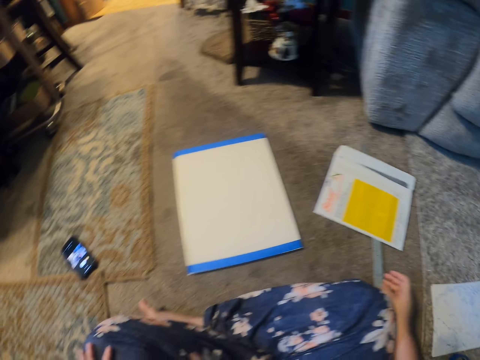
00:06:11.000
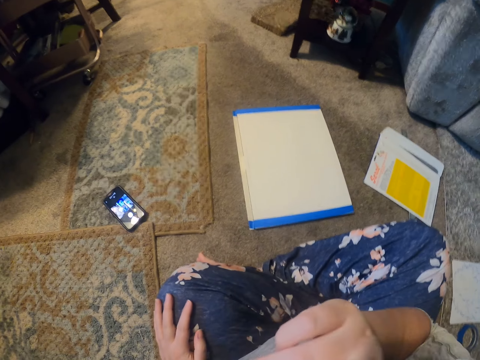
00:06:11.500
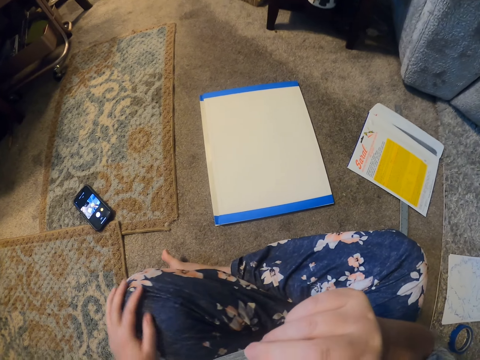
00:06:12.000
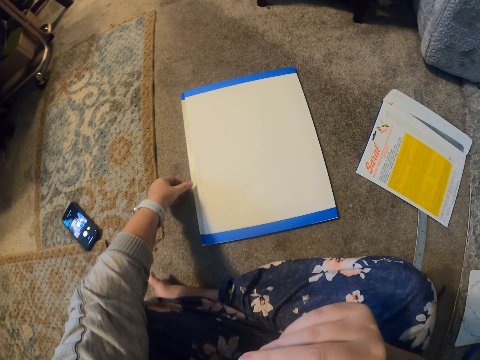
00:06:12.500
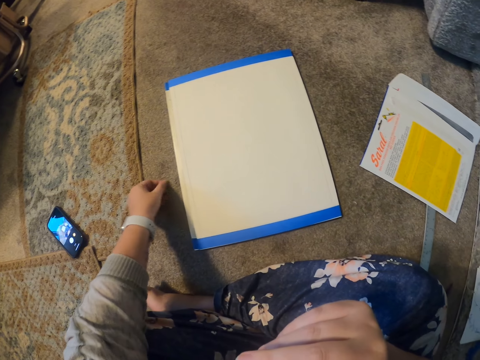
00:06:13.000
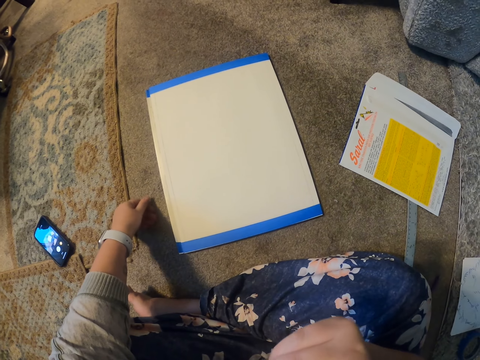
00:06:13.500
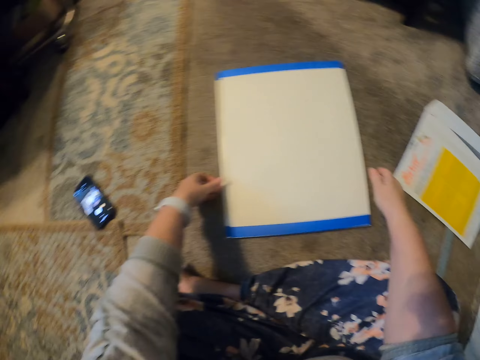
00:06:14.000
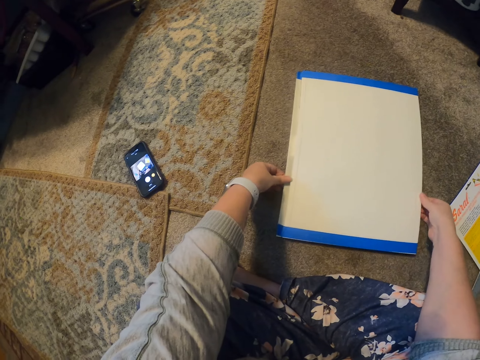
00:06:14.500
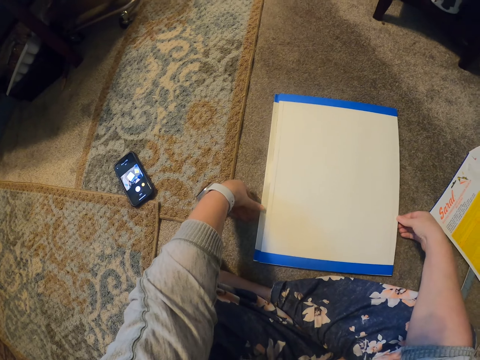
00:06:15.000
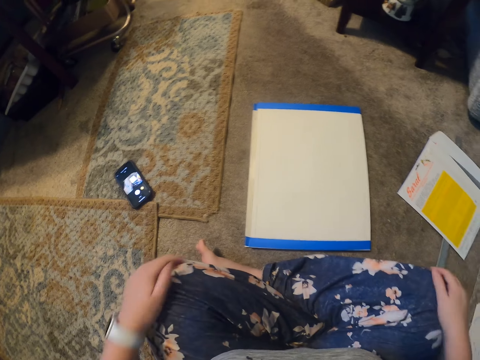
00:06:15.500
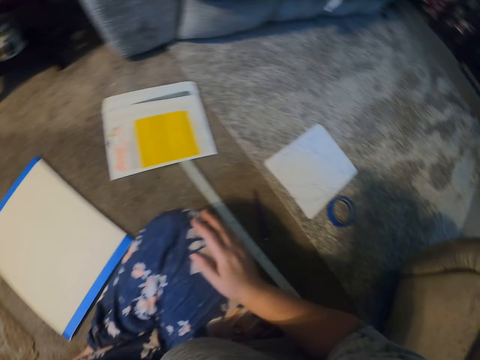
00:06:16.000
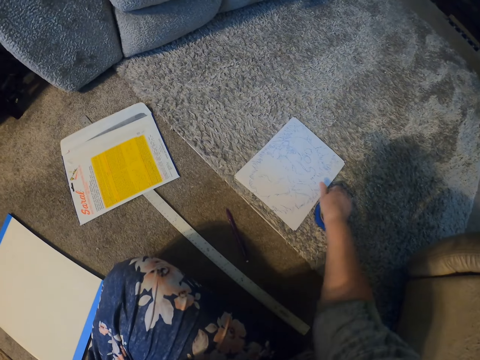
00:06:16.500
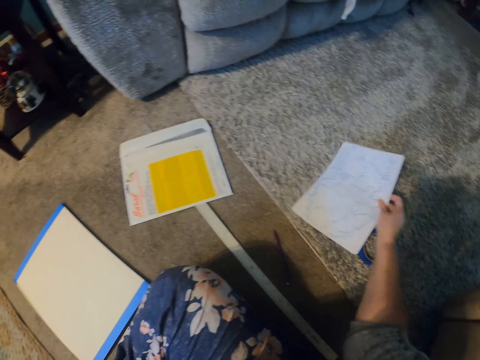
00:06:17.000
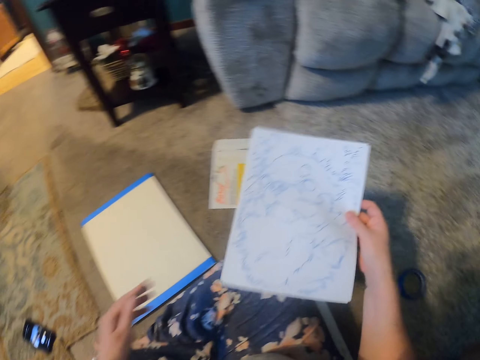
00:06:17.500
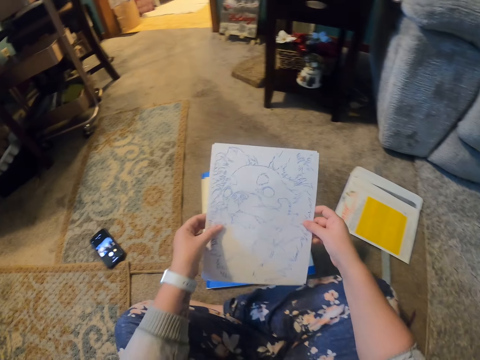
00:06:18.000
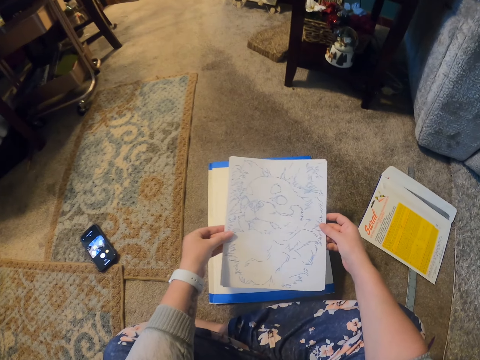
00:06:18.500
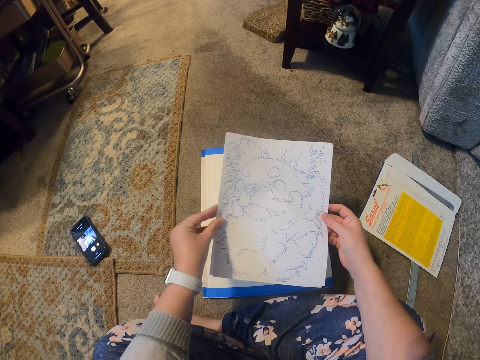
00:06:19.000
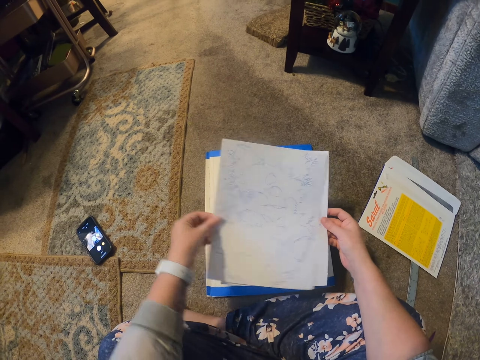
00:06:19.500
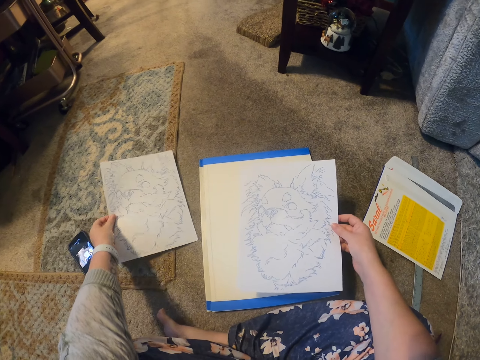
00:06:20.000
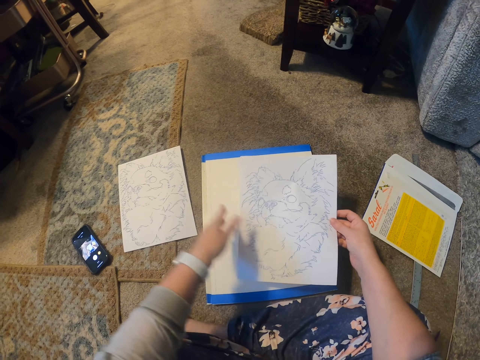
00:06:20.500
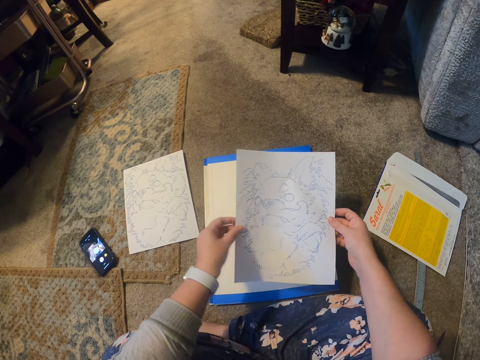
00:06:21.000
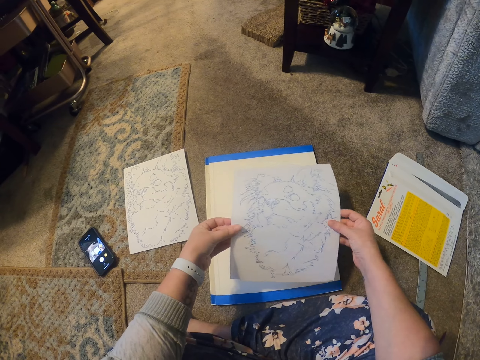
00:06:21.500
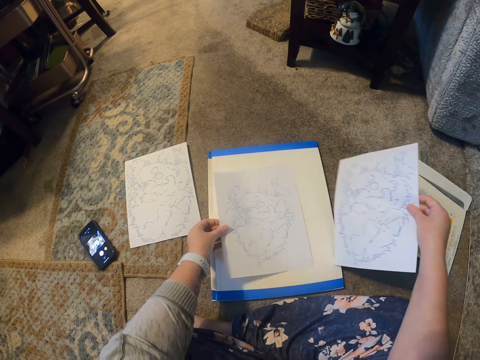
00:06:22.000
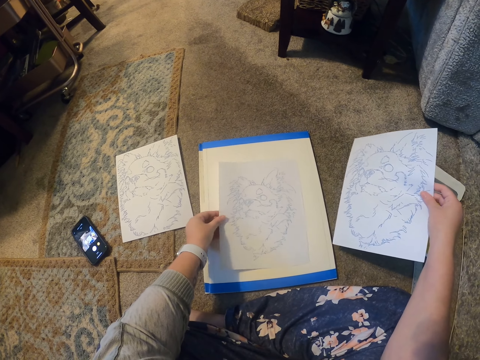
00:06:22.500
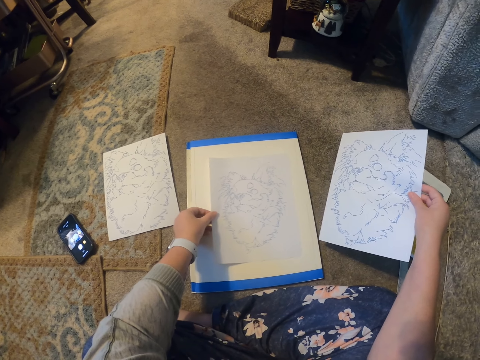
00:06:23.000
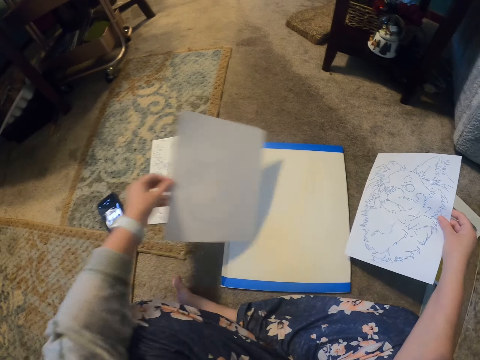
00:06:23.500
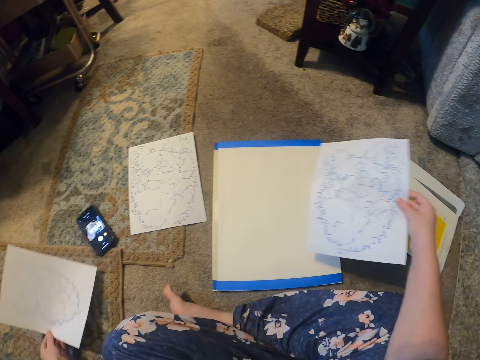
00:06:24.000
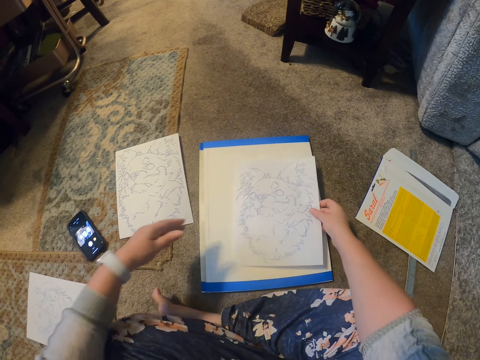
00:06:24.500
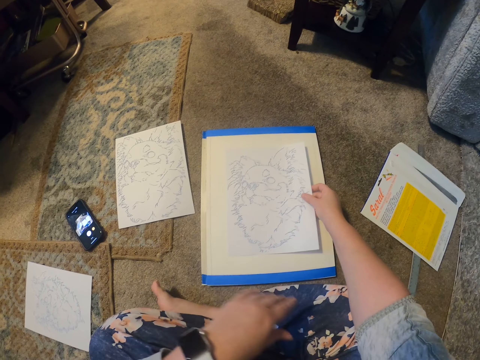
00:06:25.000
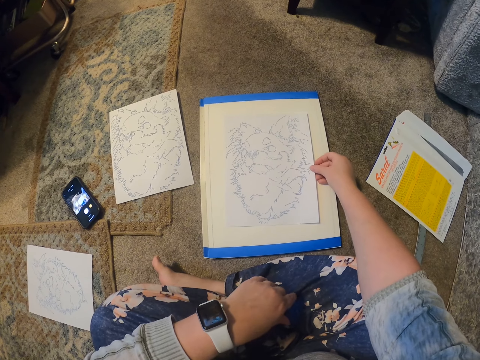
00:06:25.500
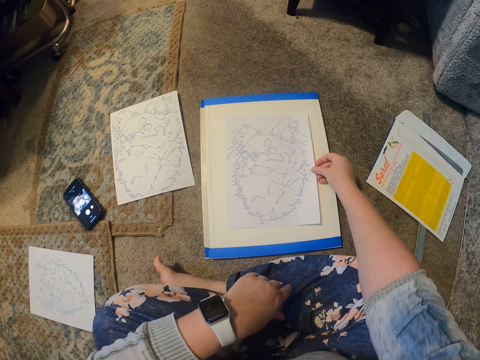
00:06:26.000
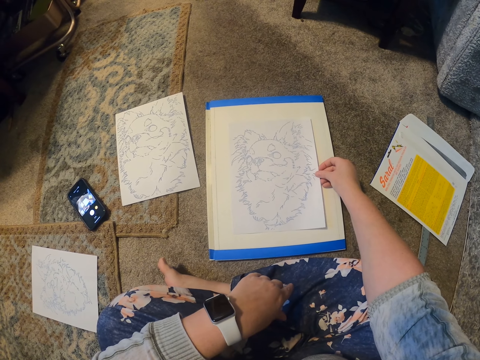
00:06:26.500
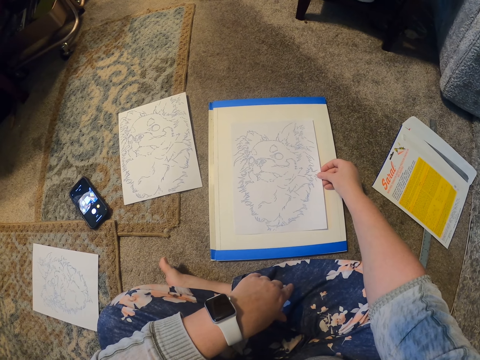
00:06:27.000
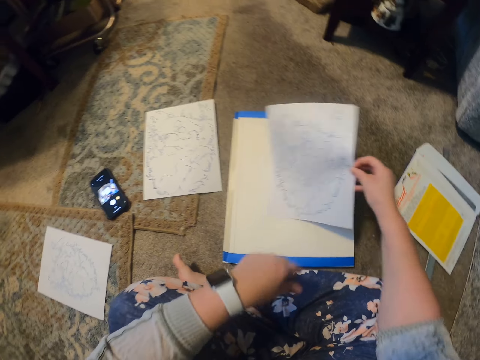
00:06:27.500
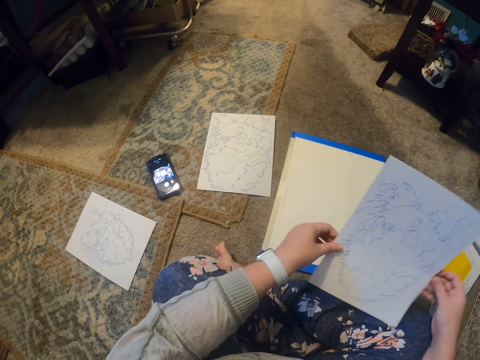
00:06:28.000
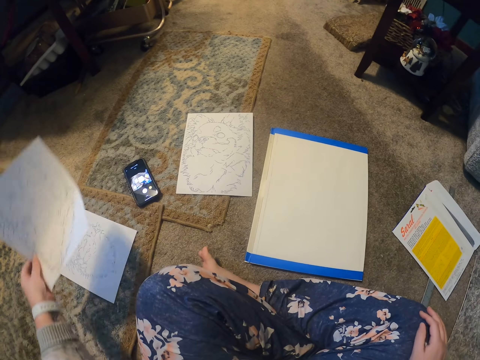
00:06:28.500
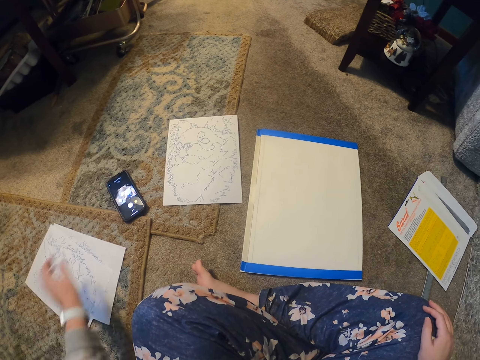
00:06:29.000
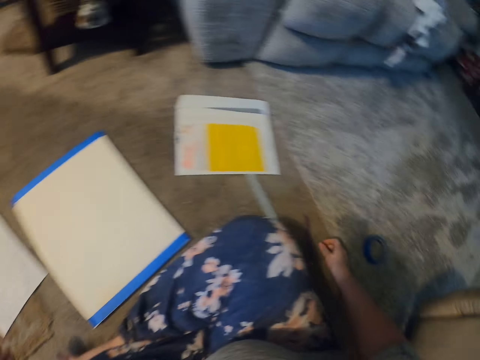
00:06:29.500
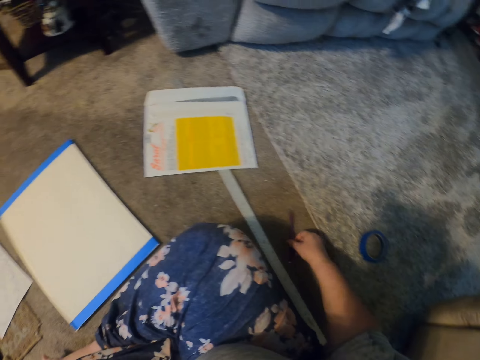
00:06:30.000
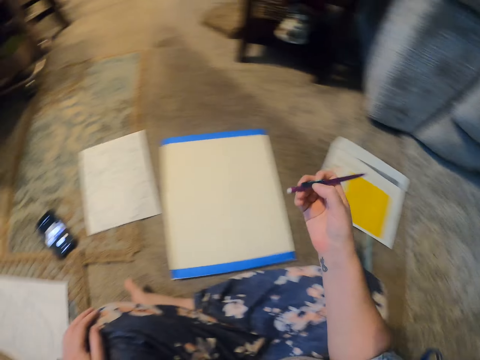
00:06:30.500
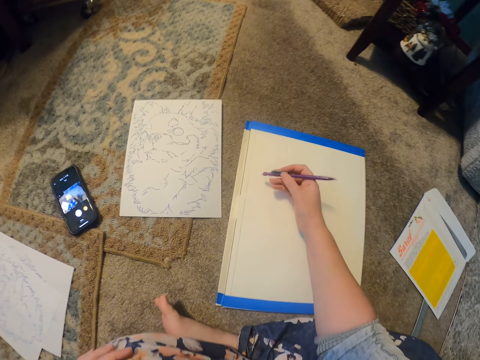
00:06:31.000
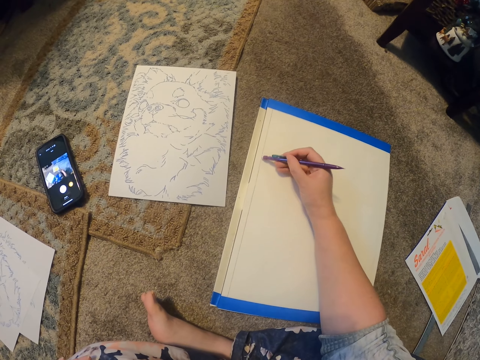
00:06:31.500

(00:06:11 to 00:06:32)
The camera wearer puts the book or envelope down. They move the hand to the mouth. They hold the book from the floor. They move the hand to the book. They move the book. They remove the hand on the book. They move the hand on the knee. They scratch the hand. They pick up a piece of paper on the floor. They hold the paper in the hand. They put the piece of paper on top of the book. They hold the paper. They put one piece of paper aside. They hold the paper again. They put the paper down. They put another paper on top of the book. They remove a piece of paper on top of the book. They put the paper aside. They put another piece of paper on top of the book. They hold the paper. They collect paper from the book. They hold the paper. They put a piece of paper aside. They take the rubber or pen.

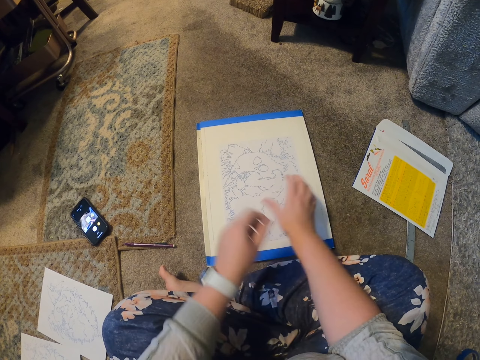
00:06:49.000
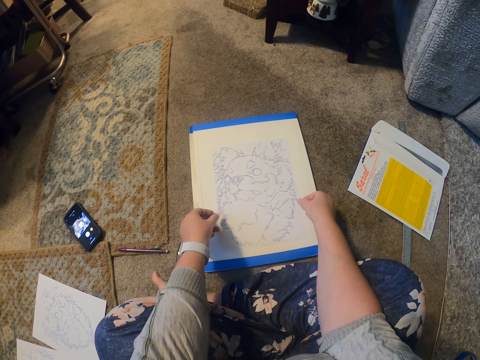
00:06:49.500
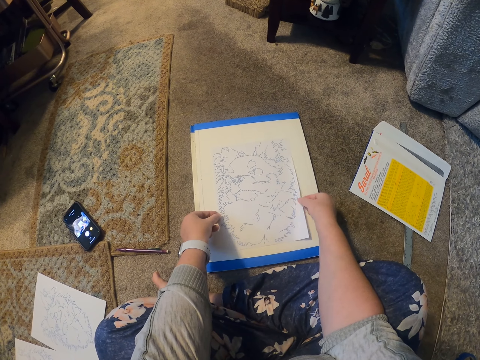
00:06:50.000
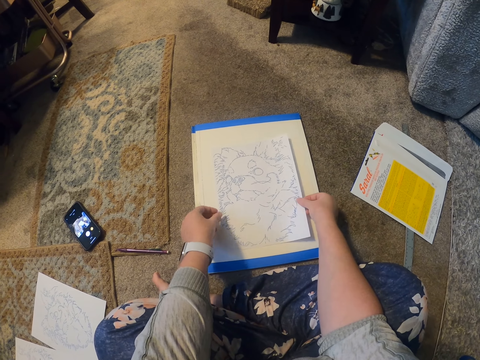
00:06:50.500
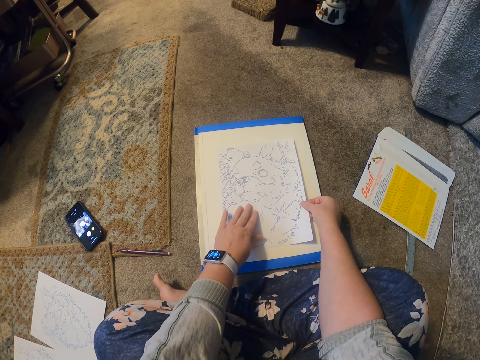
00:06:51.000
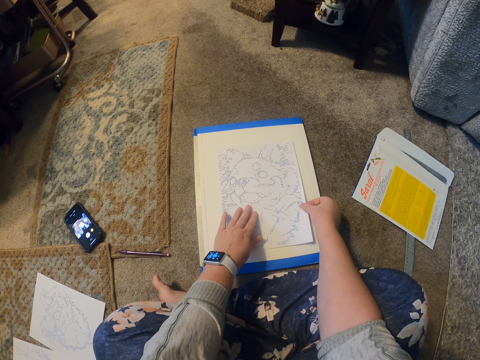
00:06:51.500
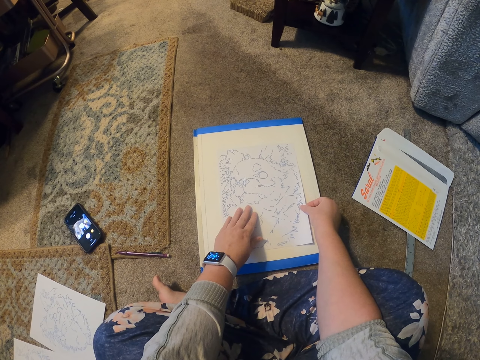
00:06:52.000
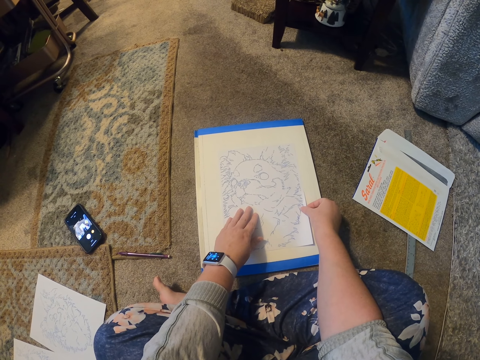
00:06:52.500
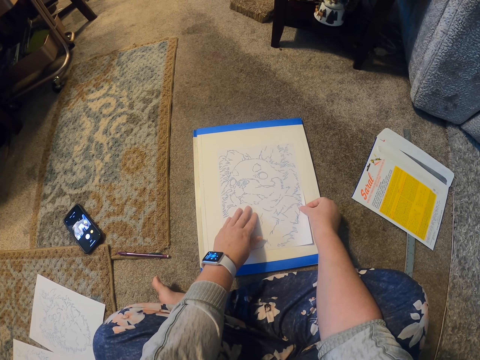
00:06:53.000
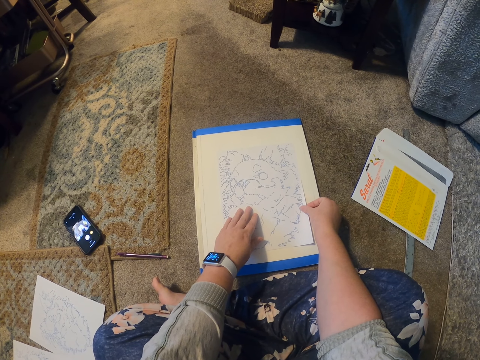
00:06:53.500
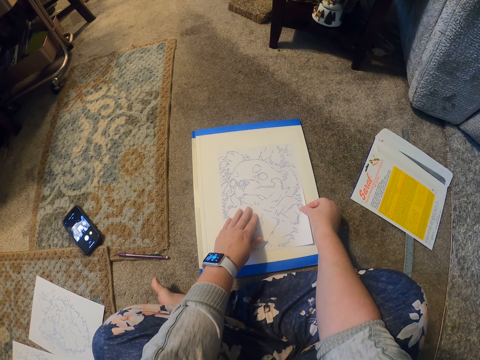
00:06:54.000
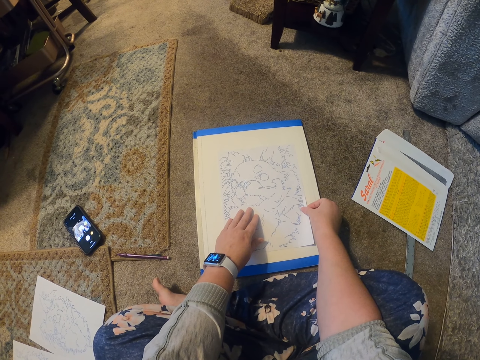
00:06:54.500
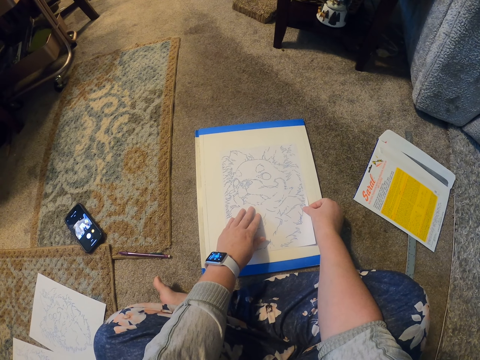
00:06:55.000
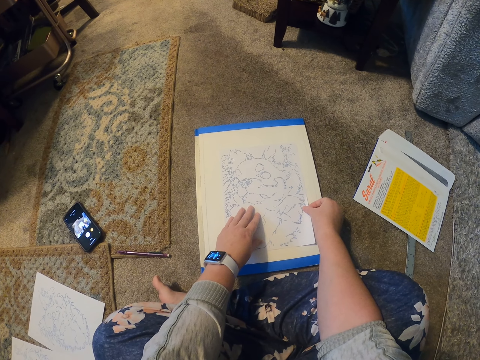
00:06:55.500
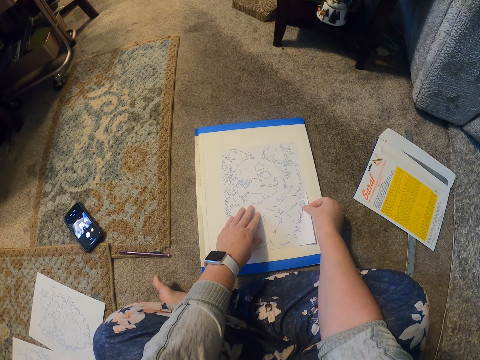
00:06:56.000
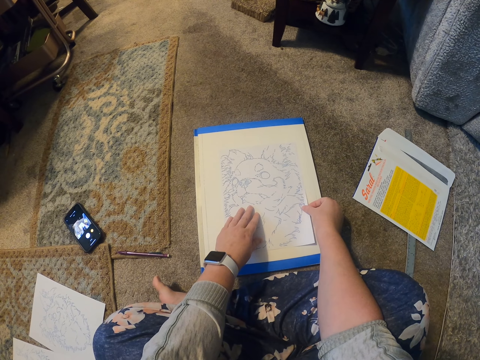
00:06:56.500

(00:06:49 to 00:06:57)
The camera wearer moves the paper. They hold the paper.
